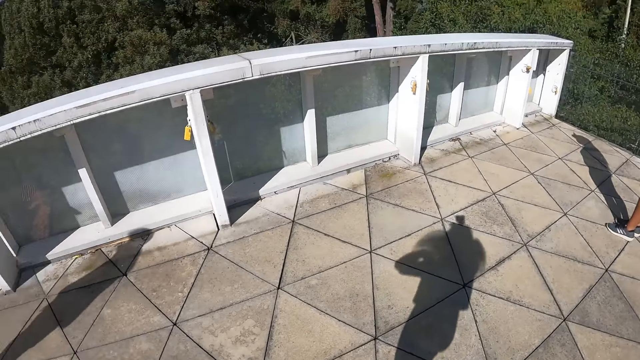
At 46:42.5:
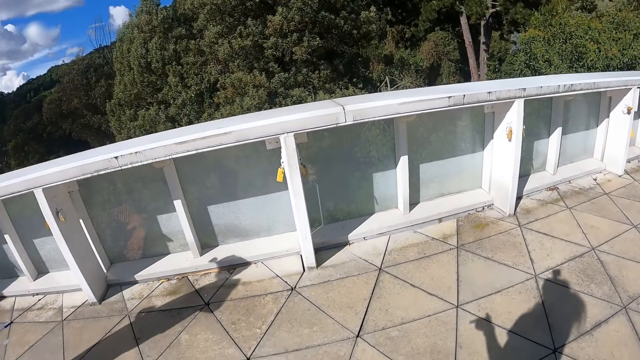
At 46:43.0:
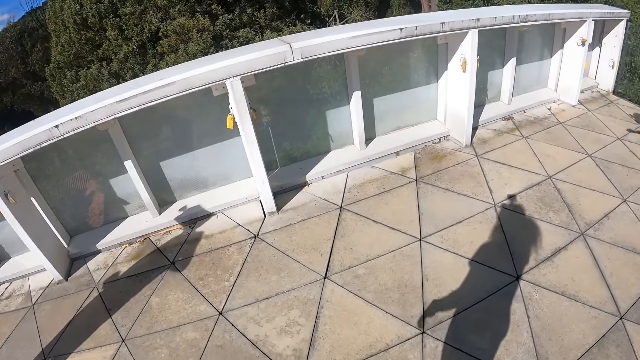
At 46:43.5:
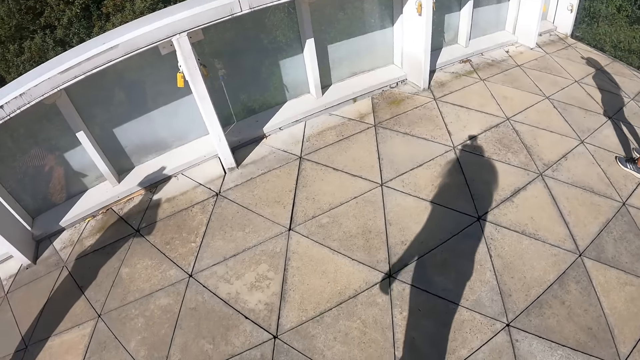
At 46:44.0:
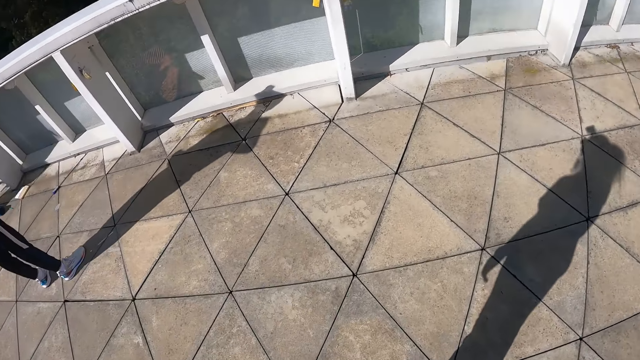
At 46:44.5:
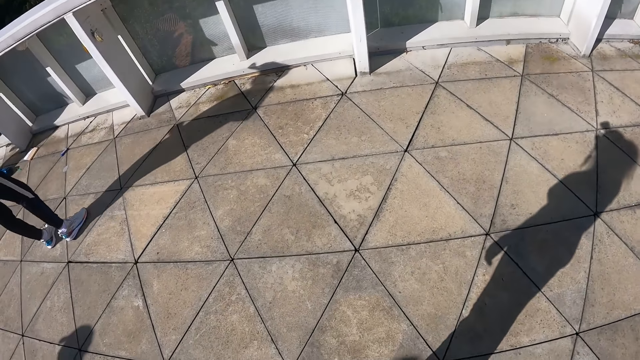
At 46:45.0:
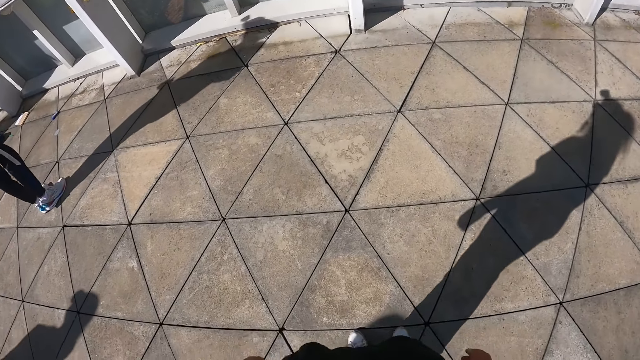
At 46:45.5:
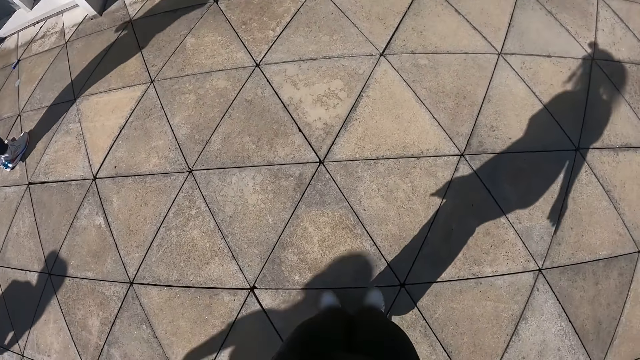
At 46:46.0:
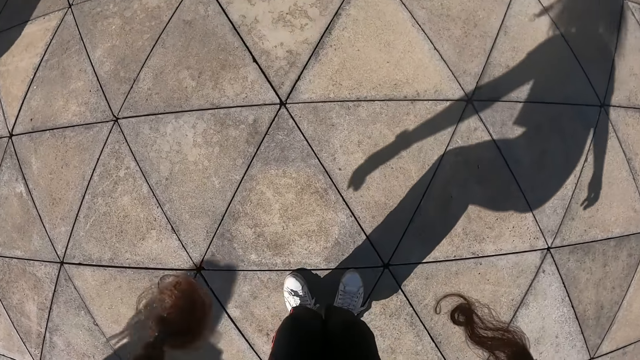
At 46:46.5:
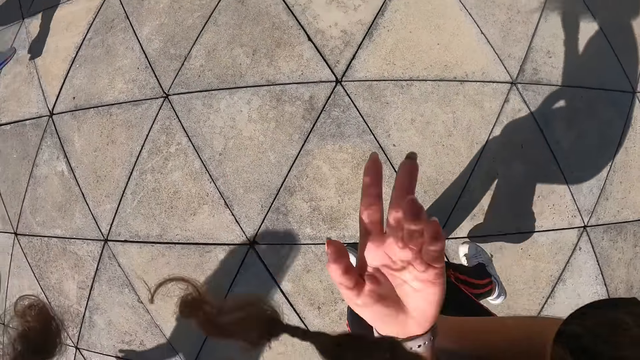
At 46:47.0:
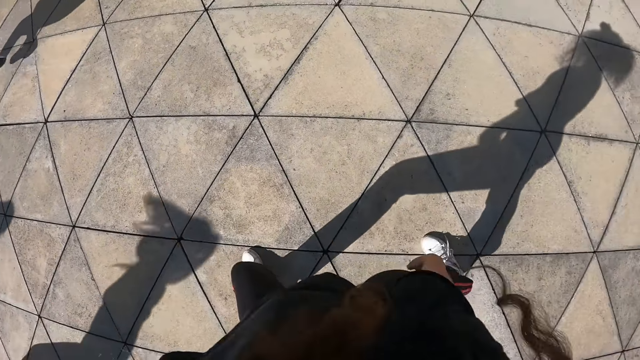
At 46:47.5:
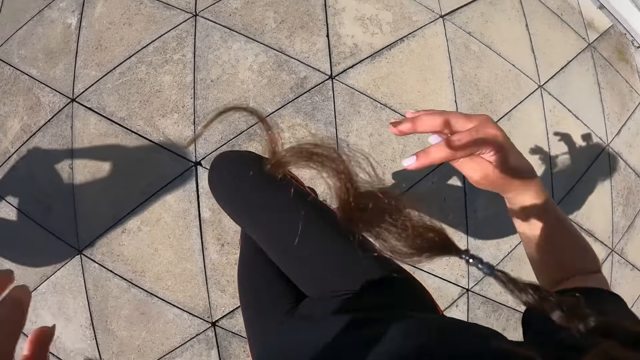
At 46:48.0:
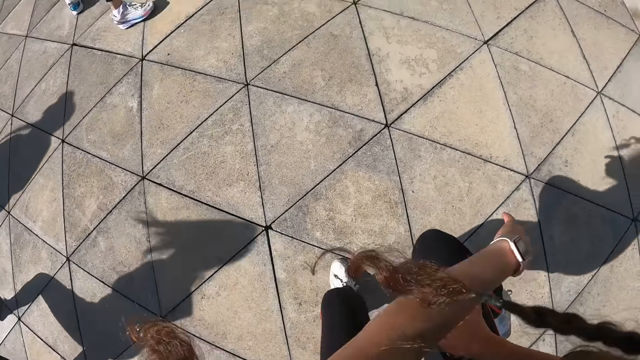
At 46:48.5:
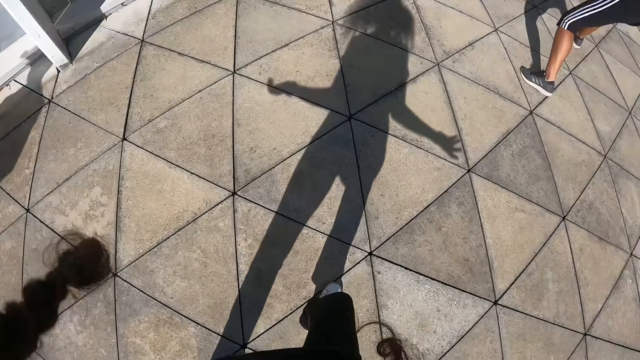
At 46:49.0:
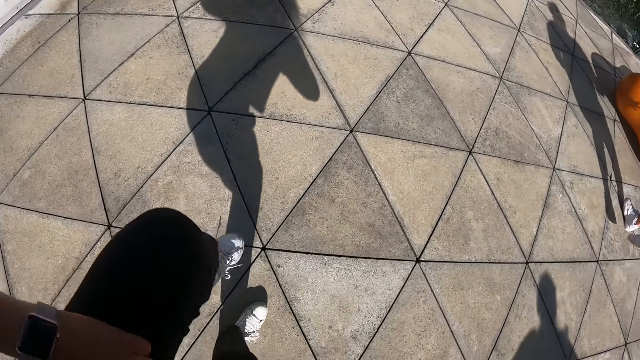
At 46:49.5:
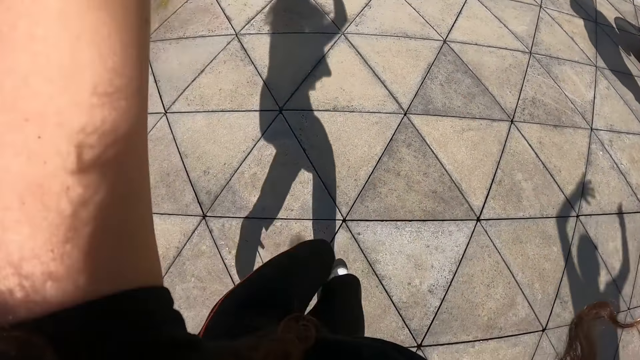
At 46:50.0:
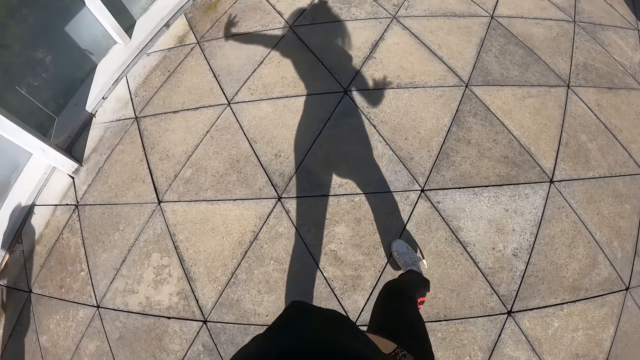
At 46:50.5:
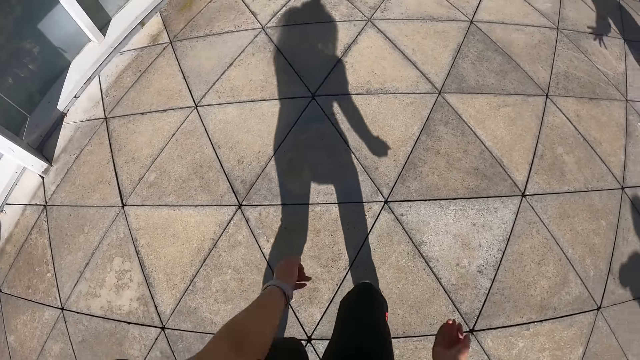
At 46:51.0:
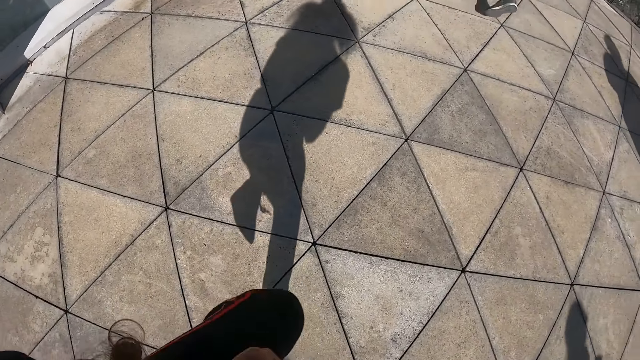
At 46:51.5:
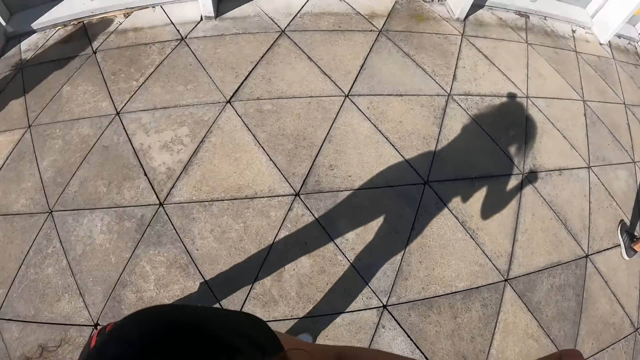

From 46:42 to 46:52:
The camera wearer holds hair. They lower a hand. They stand in the room. They dance with the group of people.

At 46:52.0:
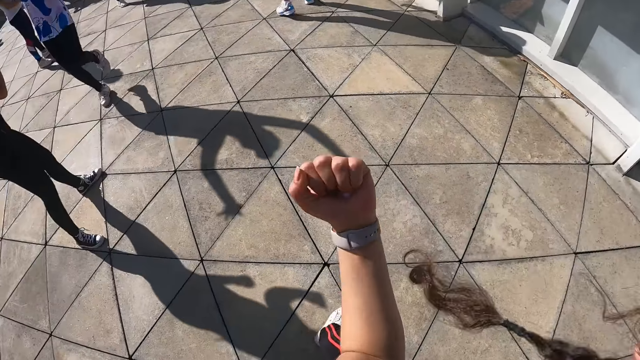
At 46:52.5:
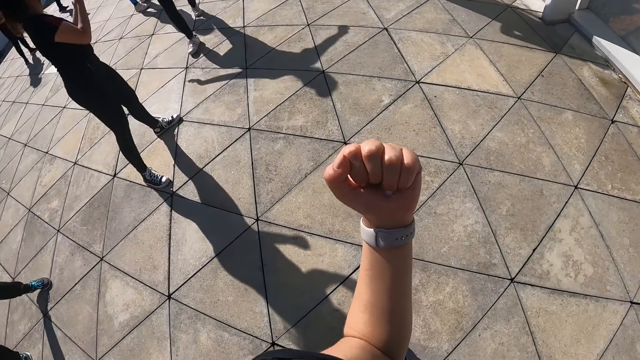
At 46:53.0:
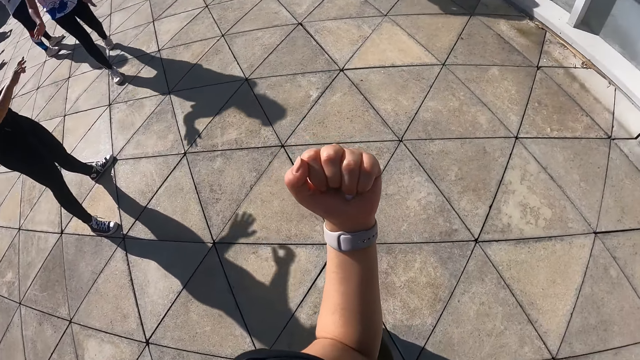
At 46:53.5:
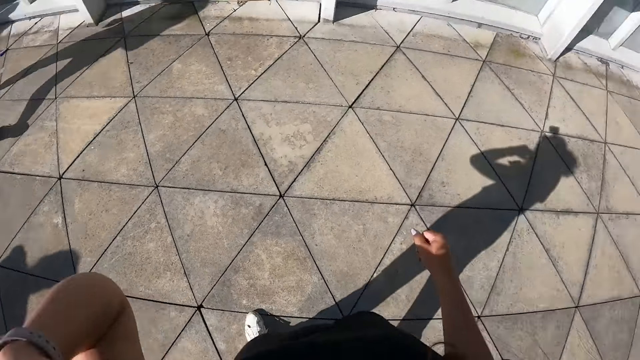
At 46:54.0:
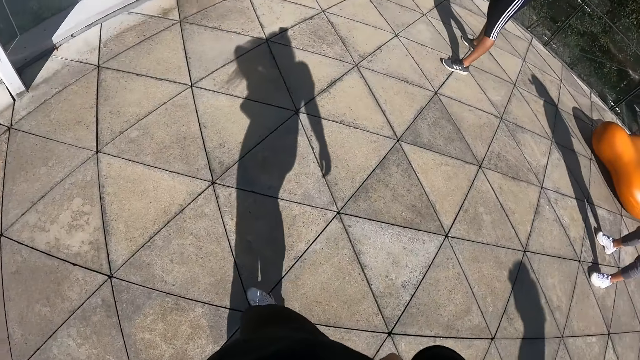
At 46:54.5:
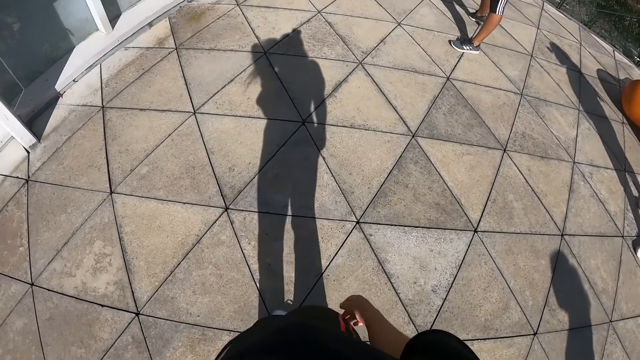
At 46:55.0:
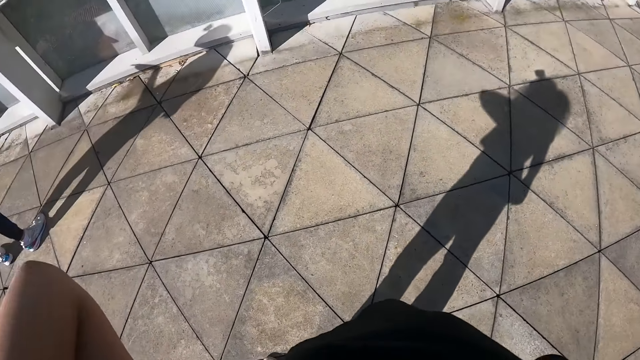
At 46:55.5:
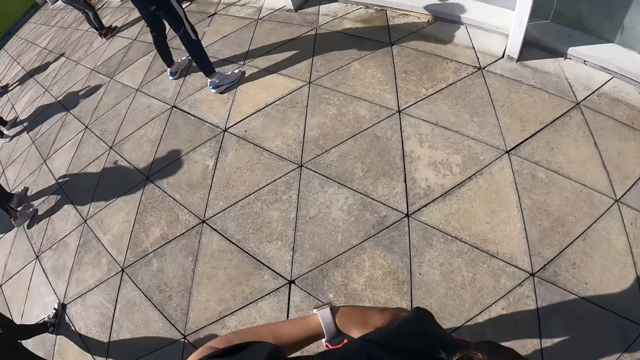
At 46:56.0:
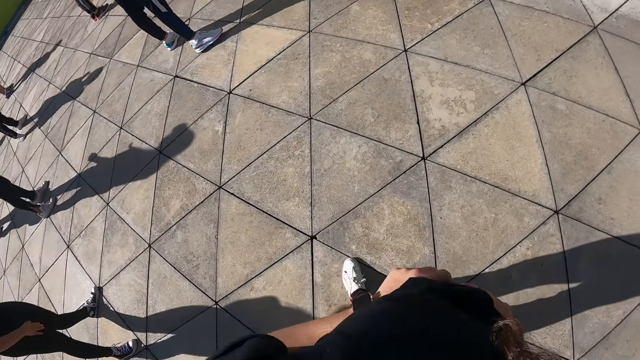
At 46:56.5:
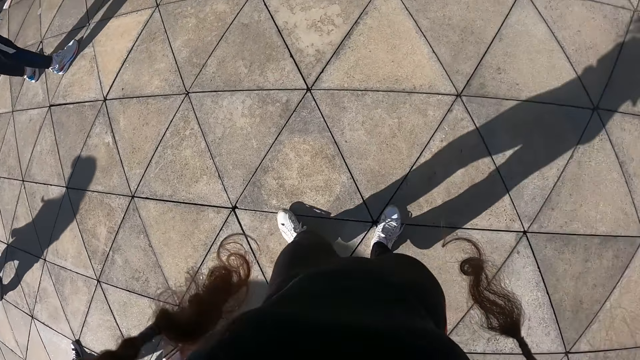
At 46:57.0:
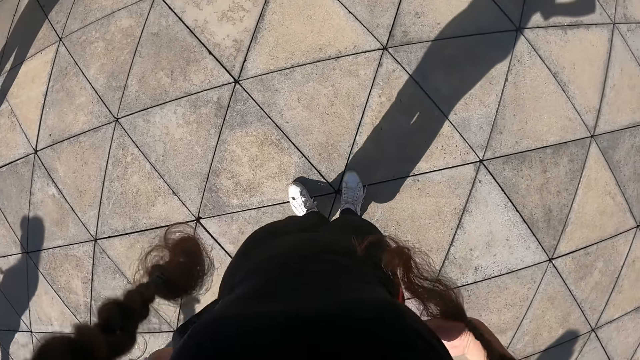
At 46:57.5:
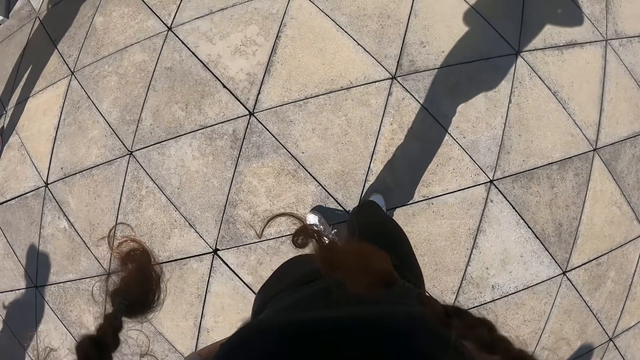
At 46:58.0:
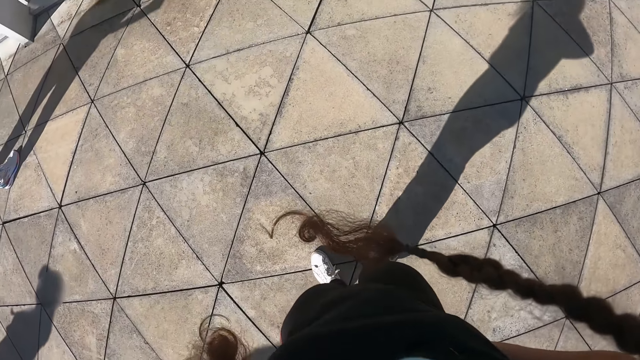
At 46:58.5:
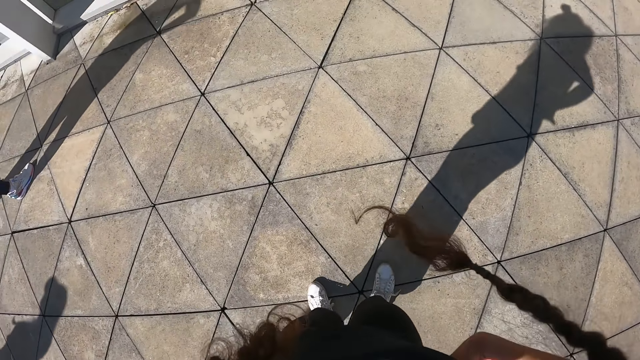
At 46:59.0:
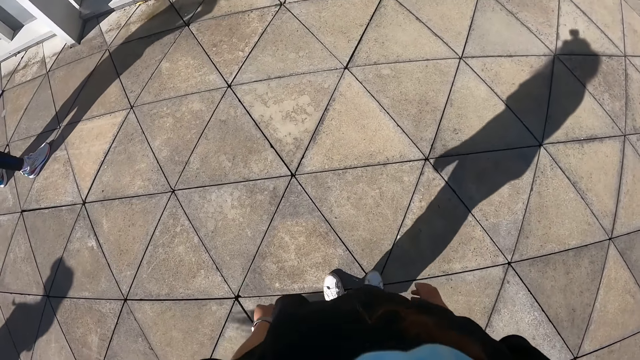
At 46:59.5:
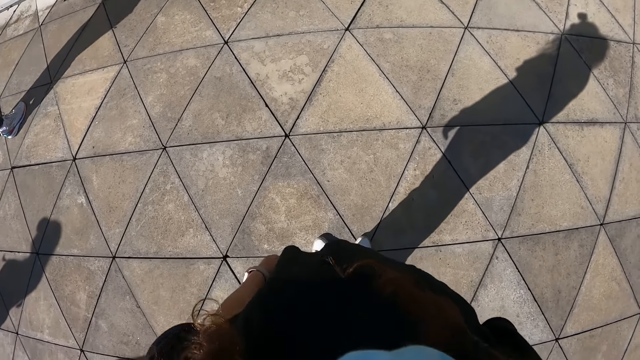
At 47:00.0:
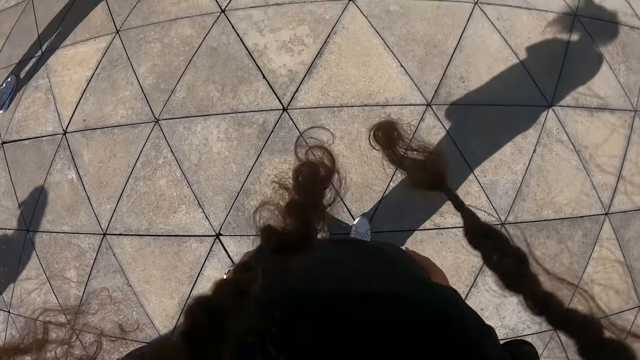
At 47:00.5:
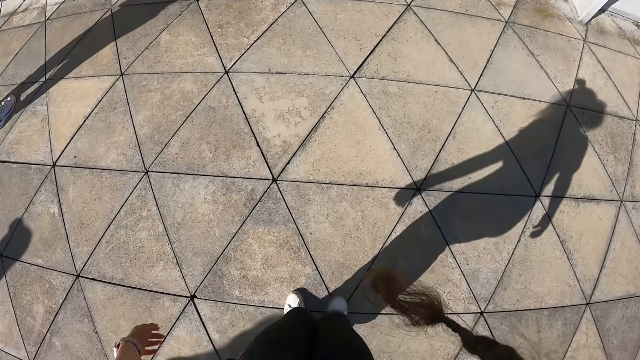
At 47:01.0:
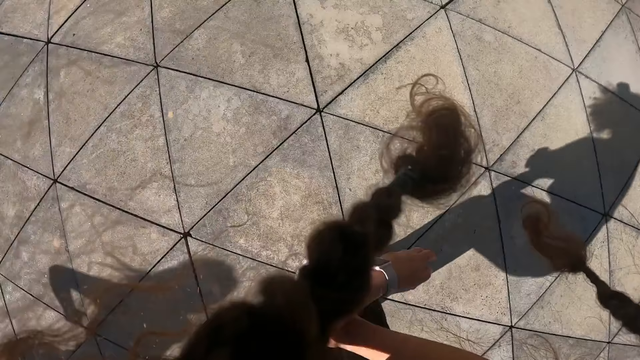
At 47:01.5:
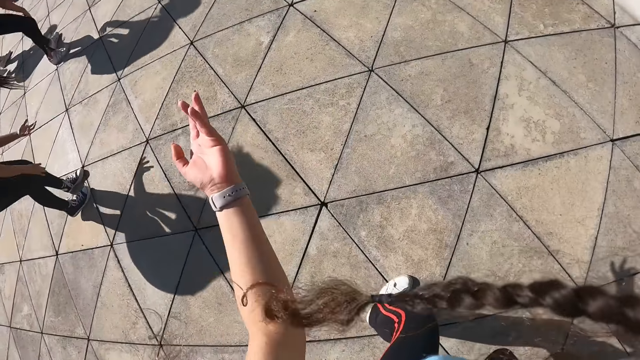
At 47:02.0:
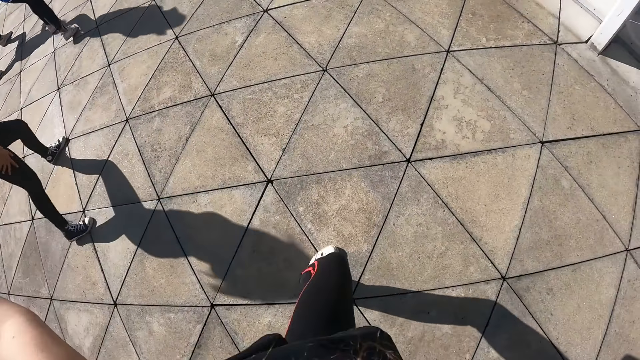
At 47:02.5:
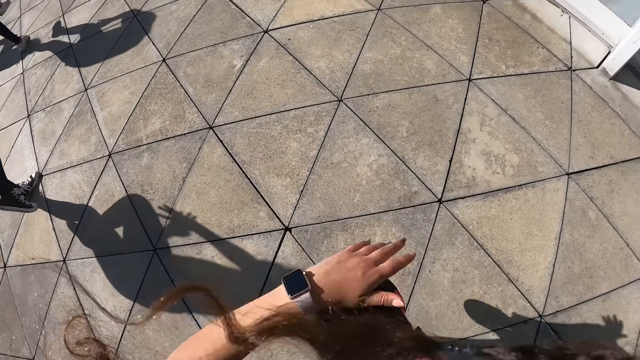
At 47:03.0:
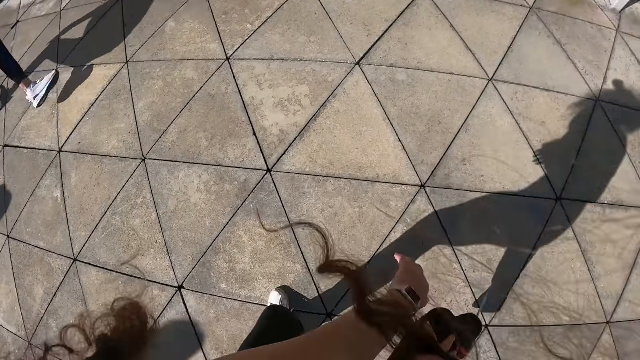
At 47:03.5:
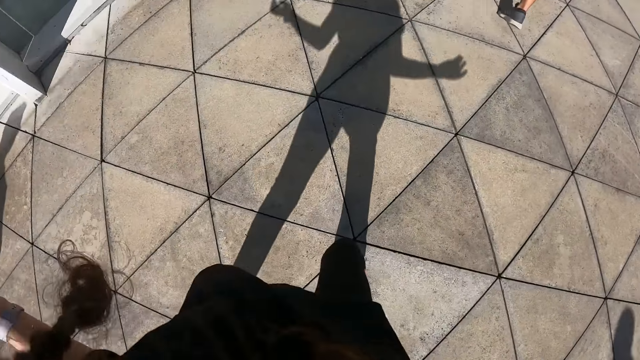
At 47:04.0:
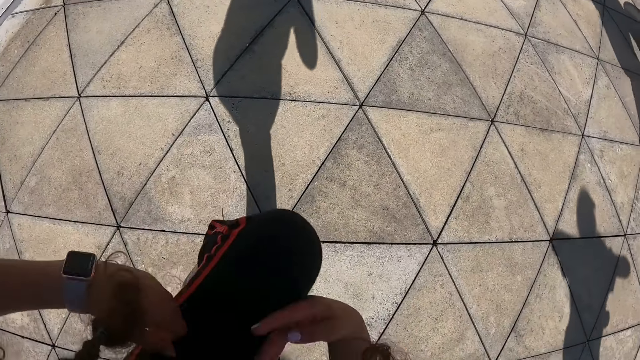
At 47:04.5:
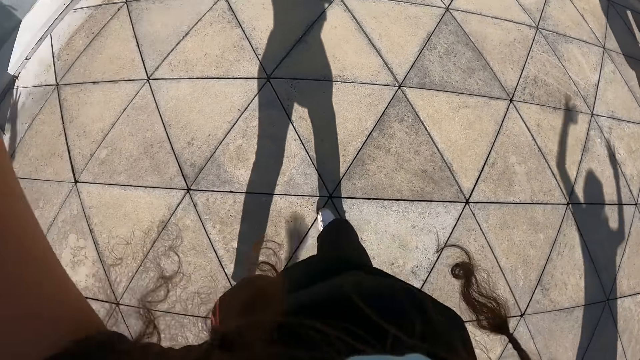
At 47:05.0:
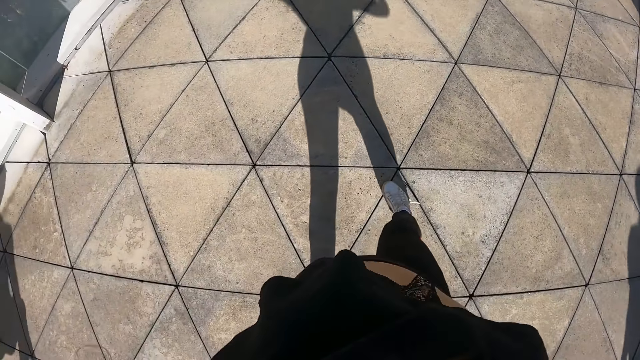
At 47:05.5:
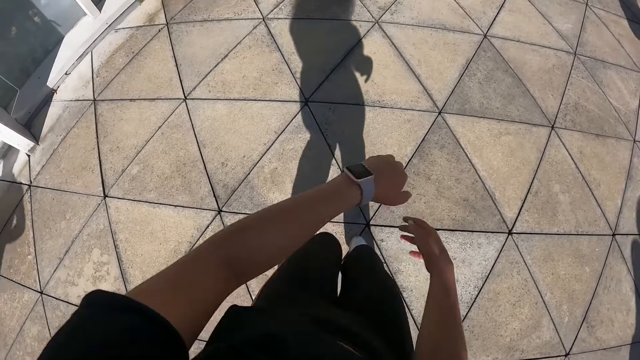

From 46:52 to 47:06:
The camera wearer holds a shoulder. They adjust a trouser with both hands. They stand straight. They dance with the group of people.
